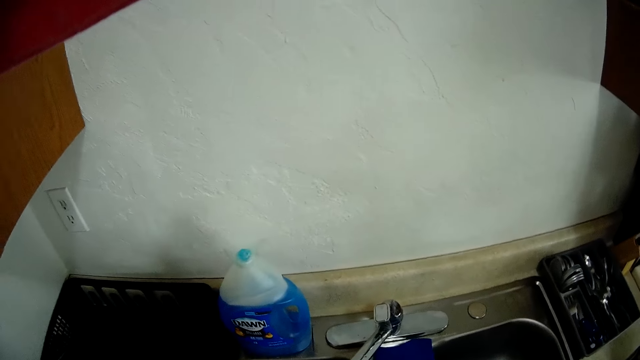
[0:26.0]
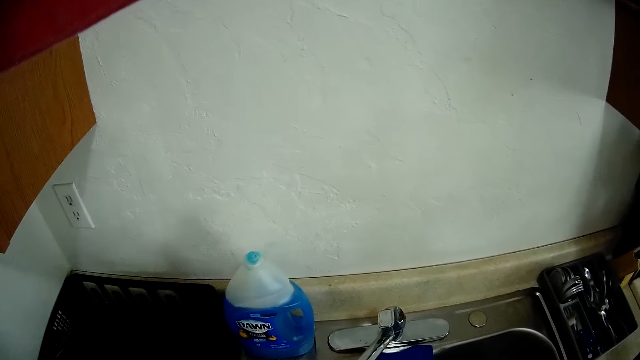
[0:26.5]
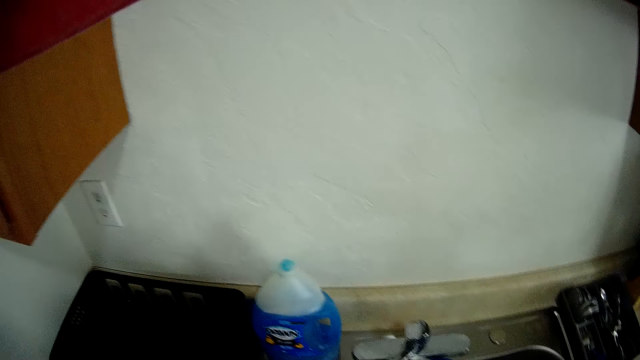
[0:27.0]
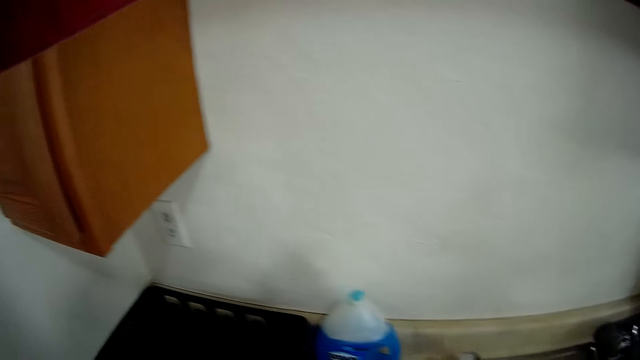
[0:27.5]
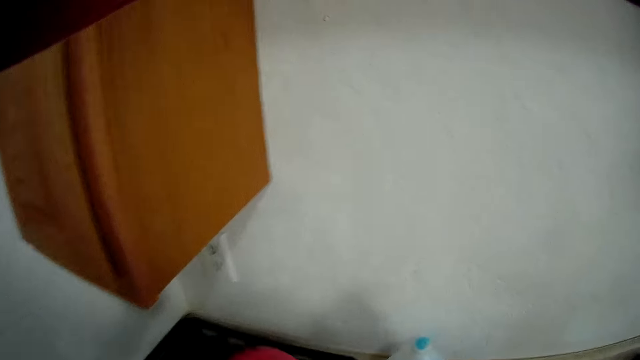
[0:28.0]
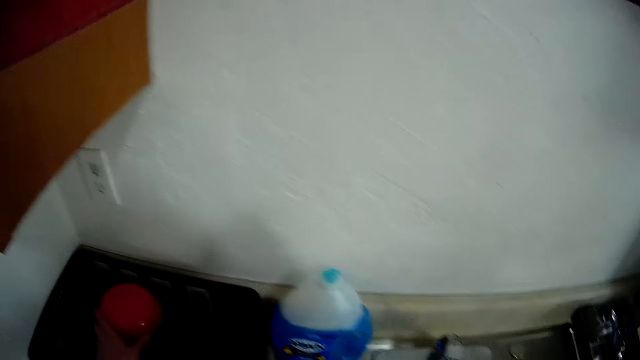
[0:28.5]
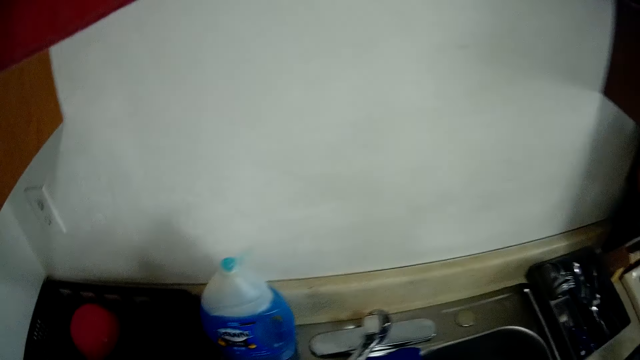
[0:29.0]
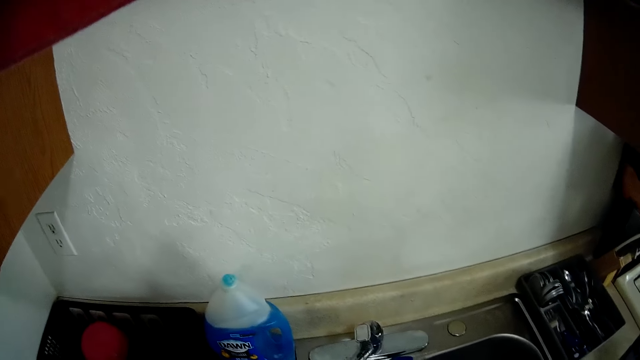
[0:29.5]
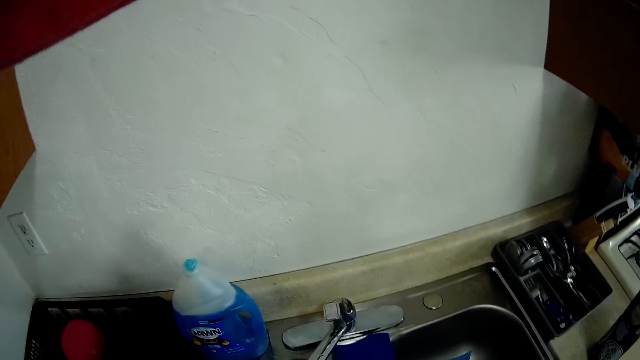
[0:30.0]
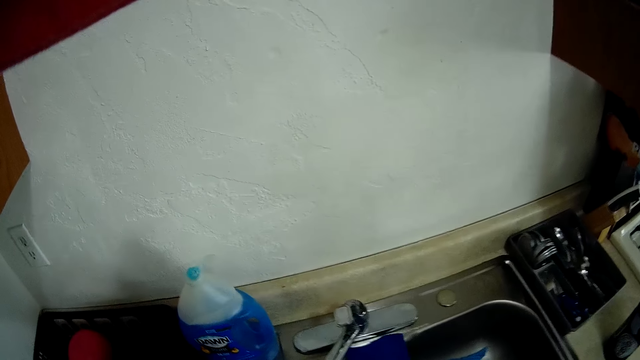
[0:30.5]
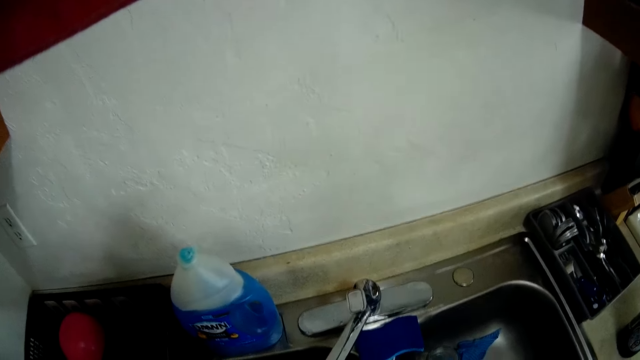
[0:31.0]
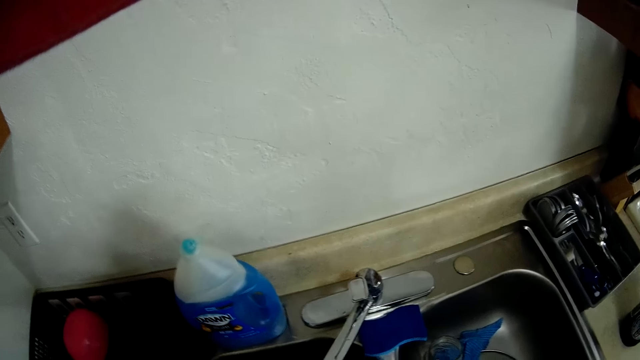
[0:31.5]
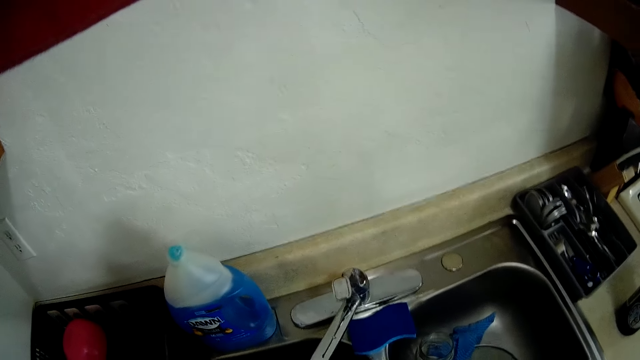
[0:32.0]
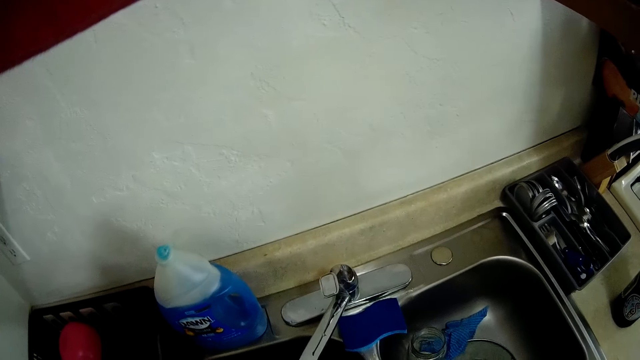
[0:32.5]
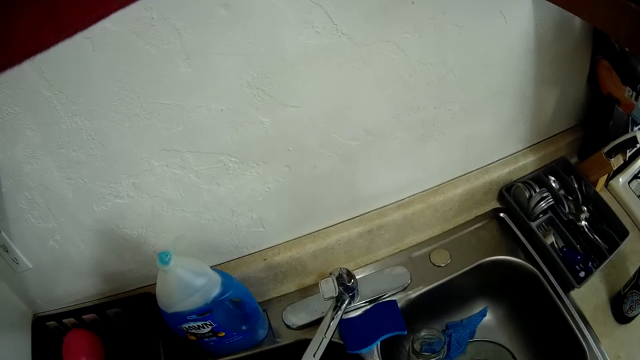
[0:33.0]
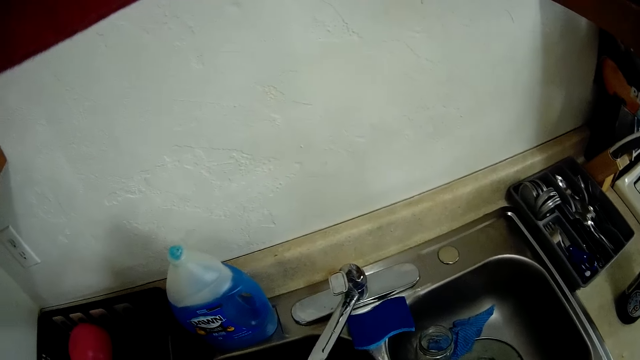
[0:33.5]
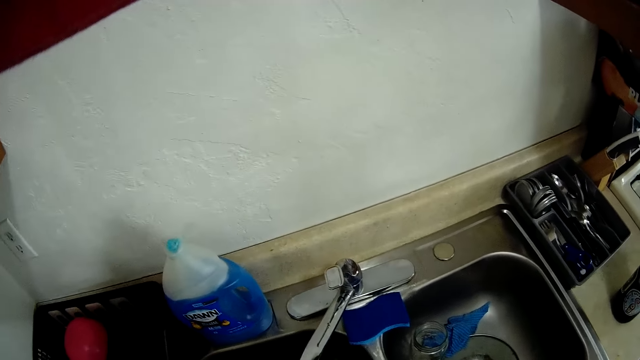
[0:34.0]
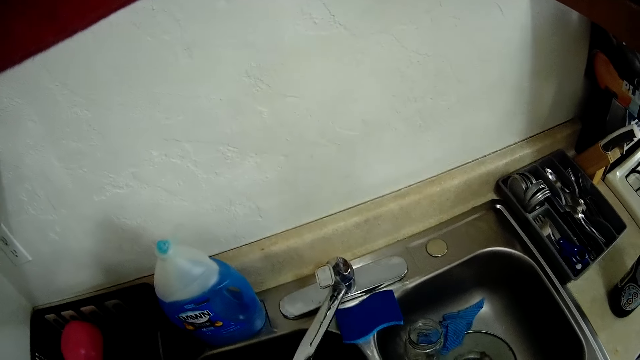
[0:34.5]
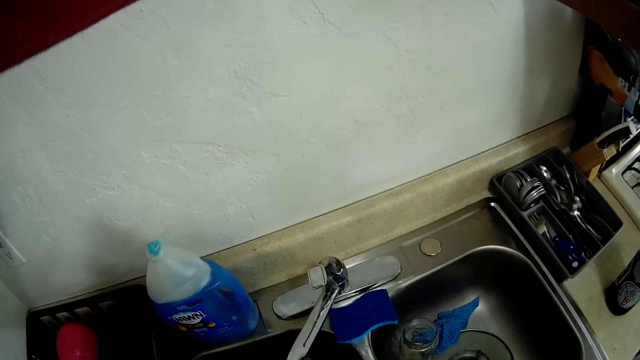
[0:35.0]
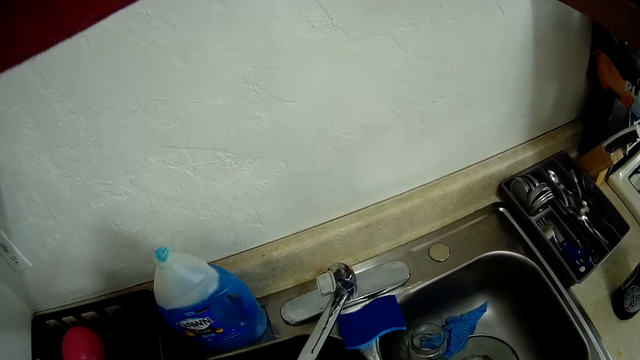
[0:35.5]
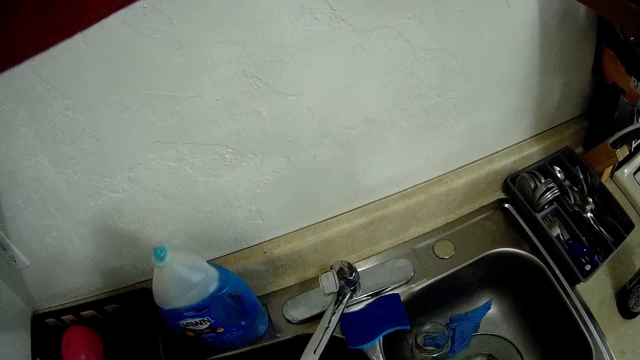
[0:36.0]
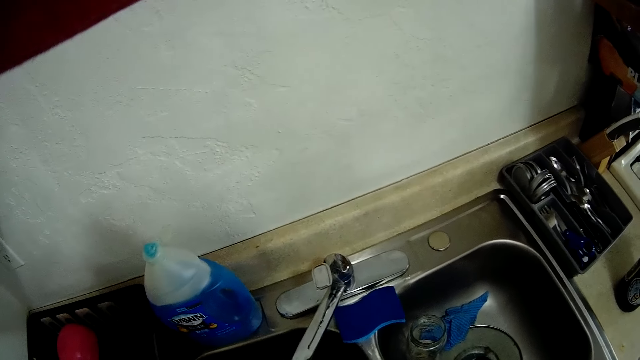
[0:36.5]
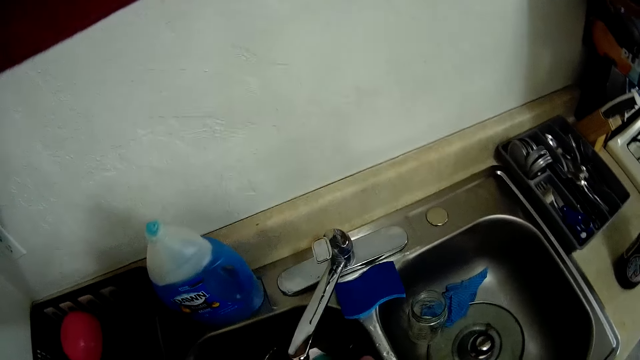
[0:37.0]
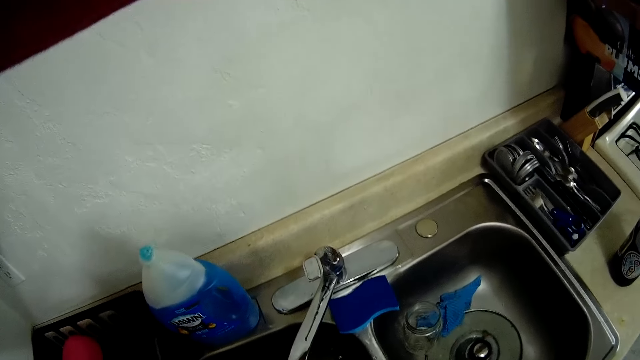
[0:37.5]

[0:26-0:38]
The camera wearer drops a plate inside a basket with his left hand.

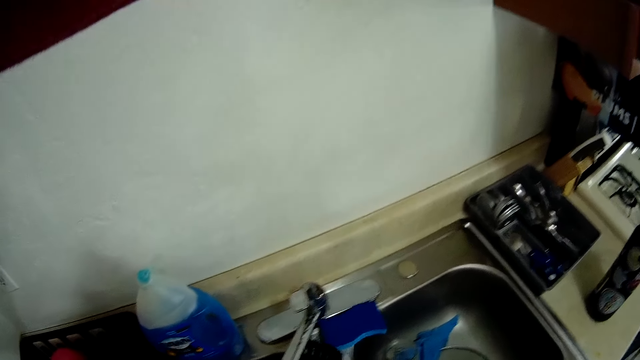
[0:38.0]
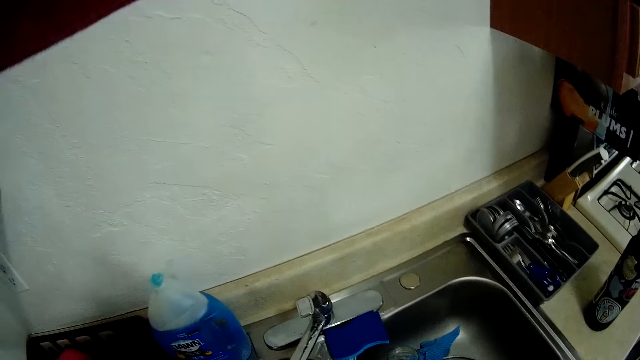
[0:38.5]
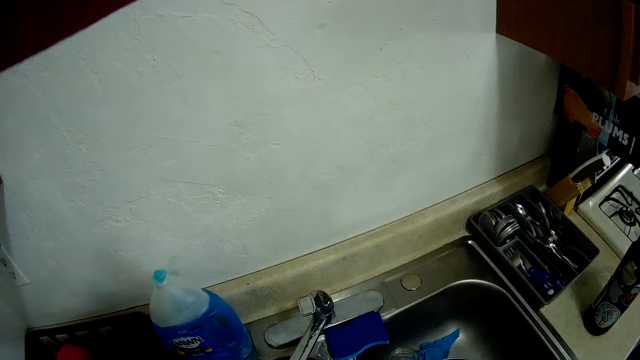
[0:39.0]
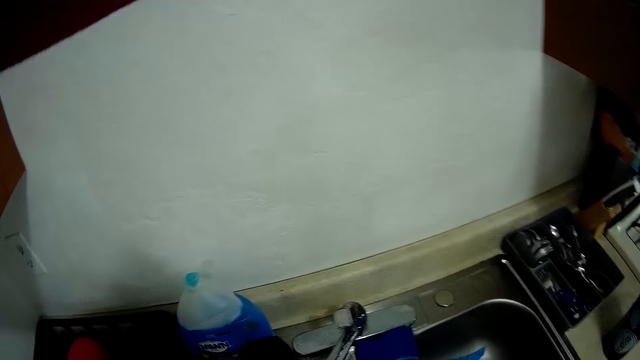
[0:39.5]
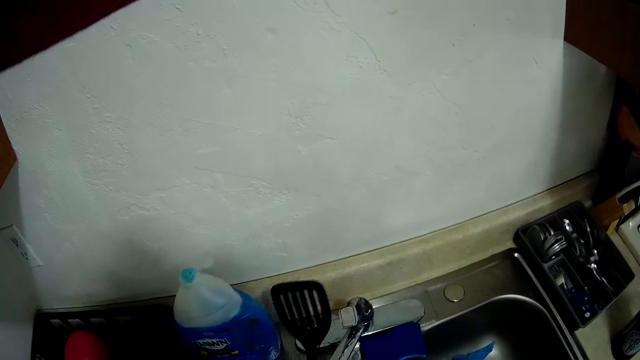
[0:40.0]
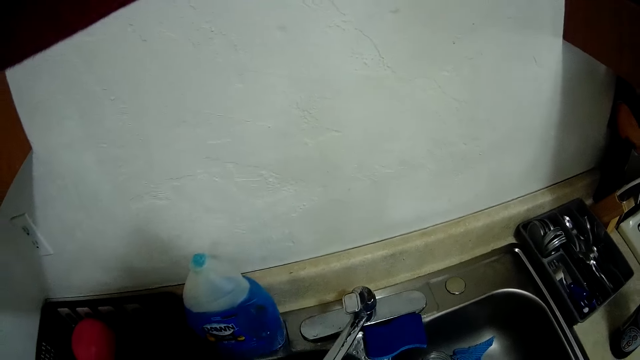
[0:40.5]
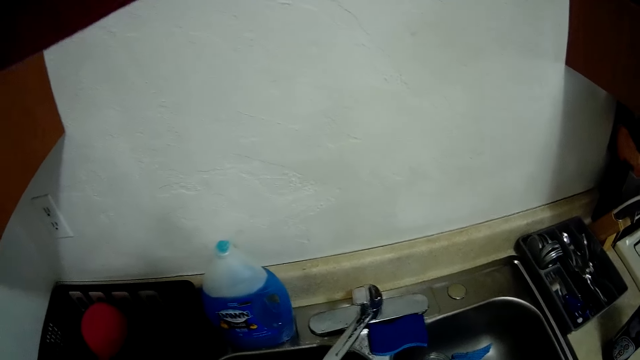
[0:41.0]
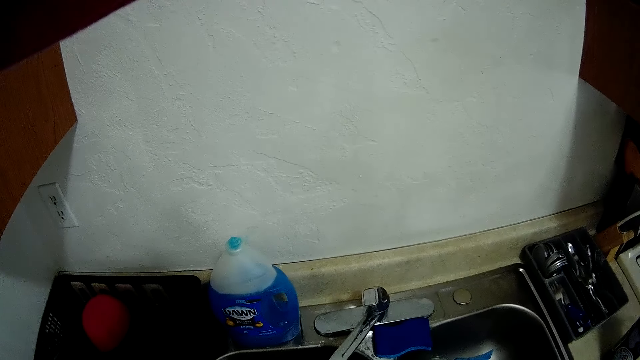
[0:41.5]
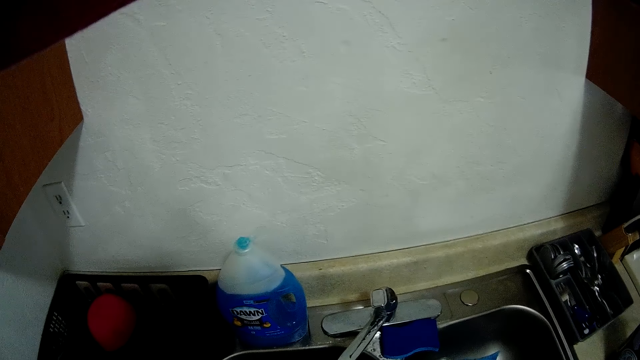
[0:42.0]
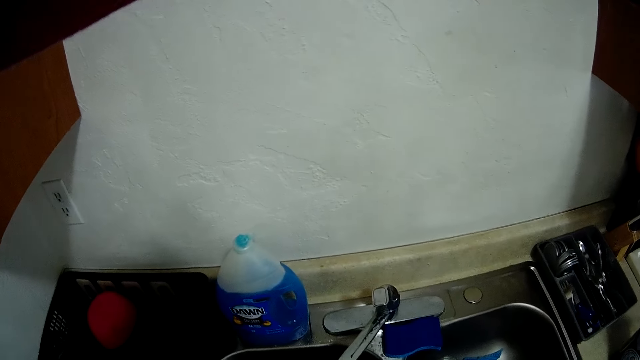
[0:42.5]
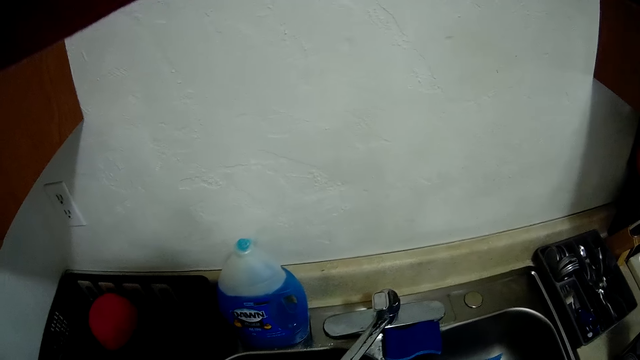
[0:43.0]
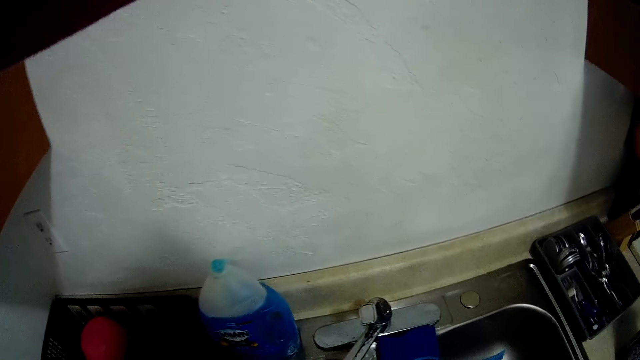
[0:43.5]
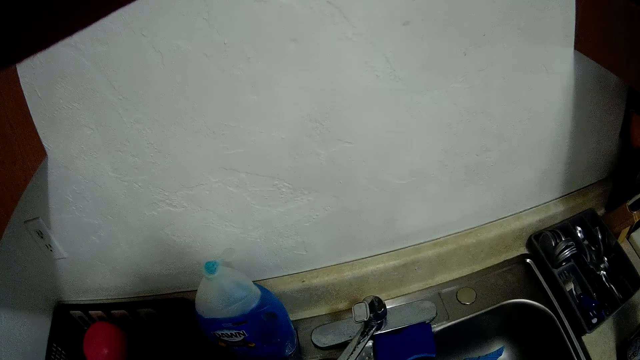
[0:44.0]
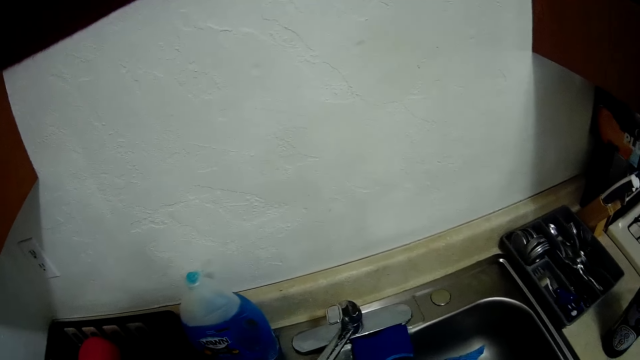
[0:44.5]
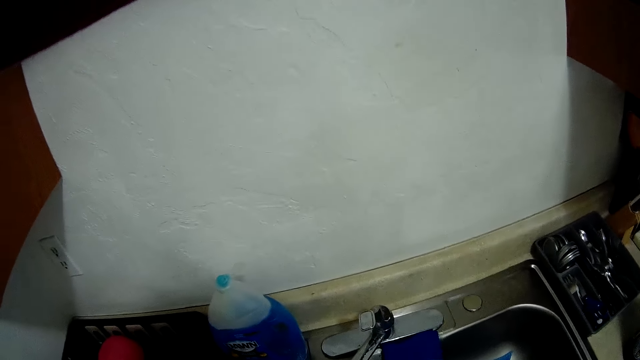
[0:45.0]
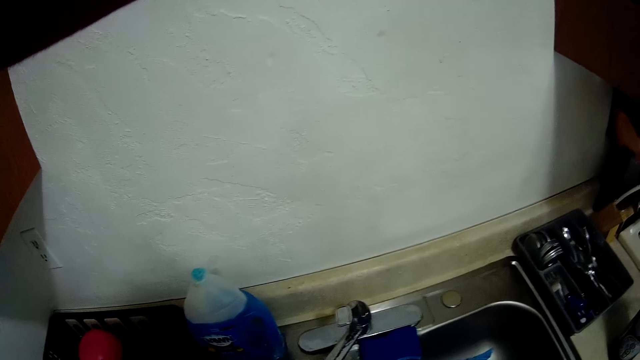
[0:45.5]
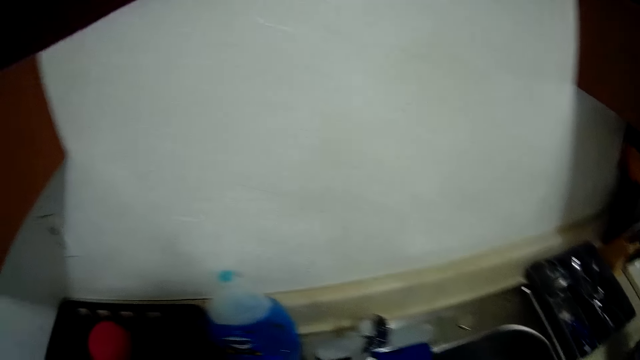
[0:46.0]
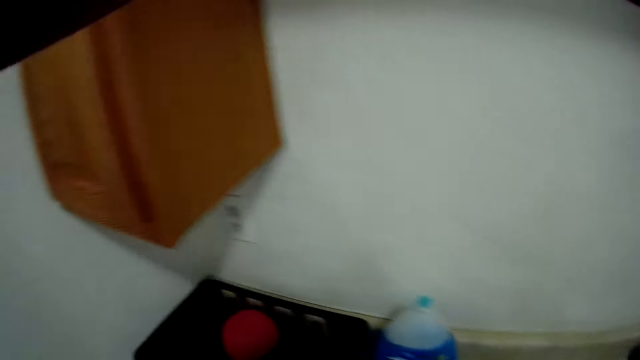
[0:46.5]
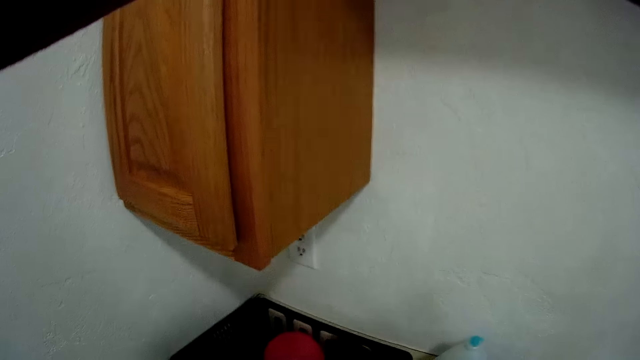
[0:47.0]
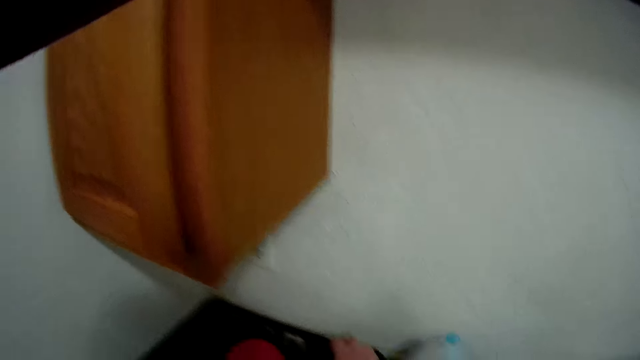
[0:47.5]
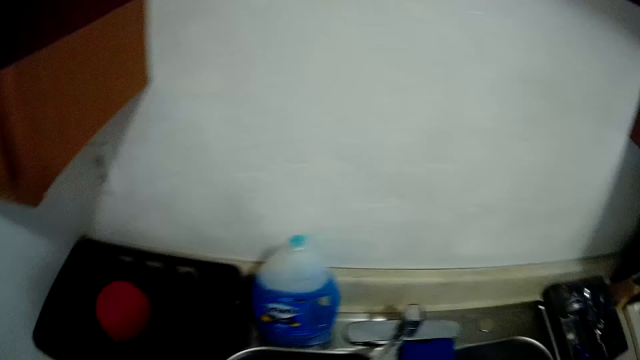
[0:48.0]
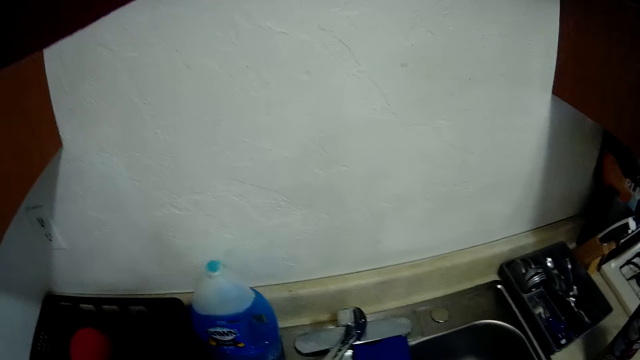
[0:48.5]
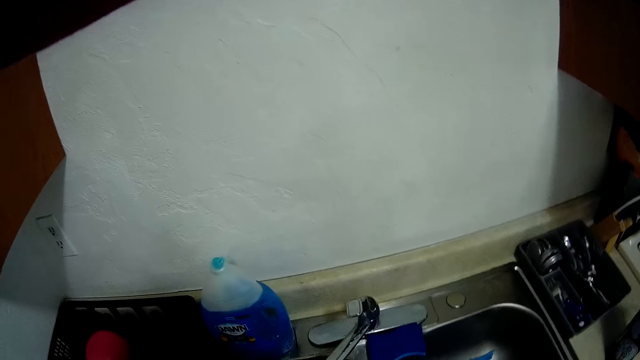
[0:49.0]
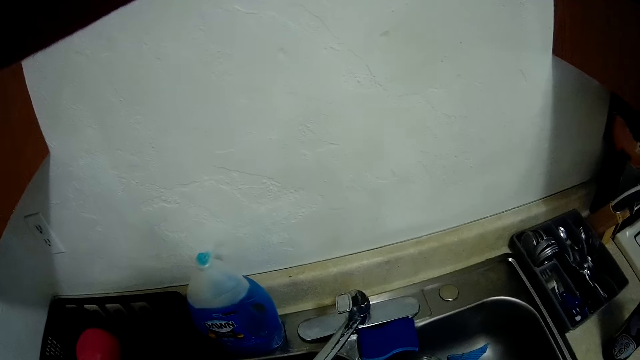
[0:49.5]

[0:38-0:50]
The camera wearer holds a spatula or spoon in his right hand. He washes the spatula. He drops the spatula inside the basket with his right hand.
